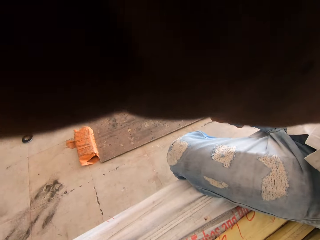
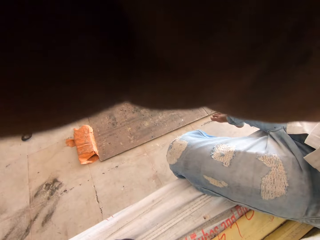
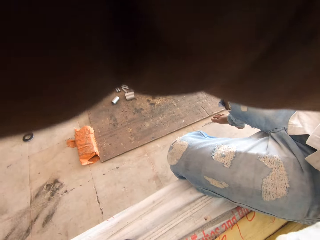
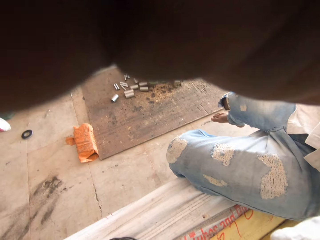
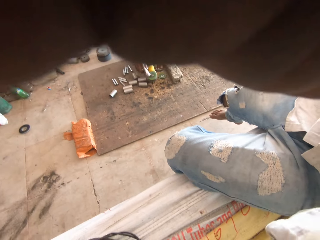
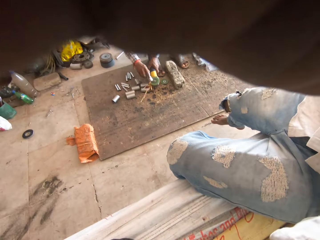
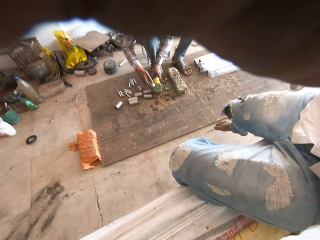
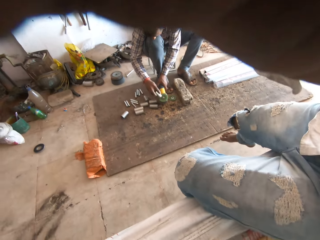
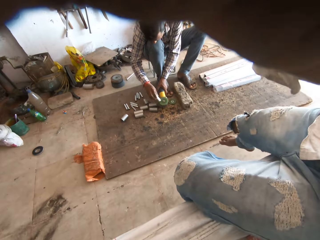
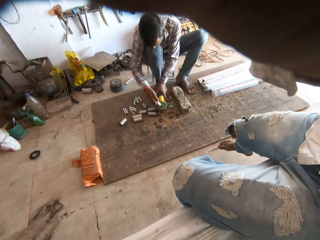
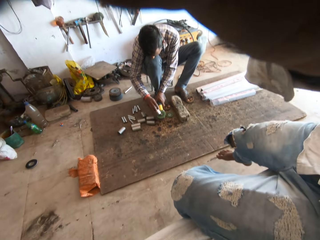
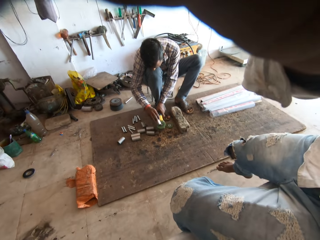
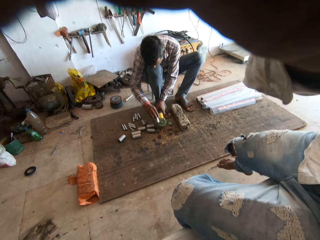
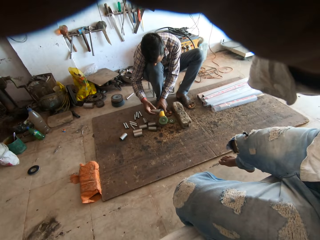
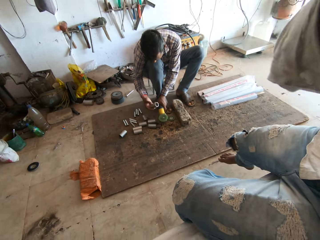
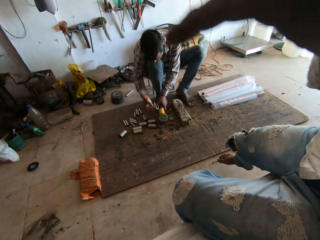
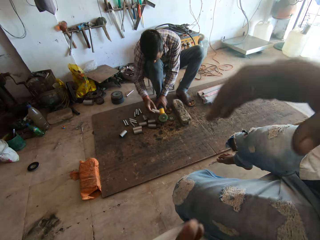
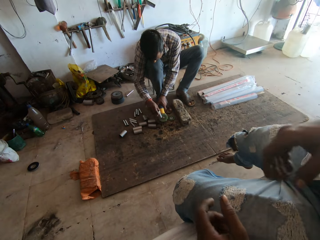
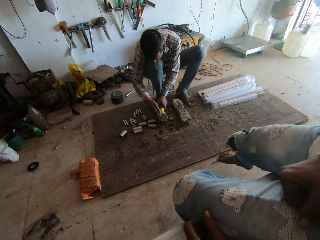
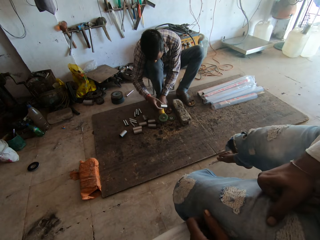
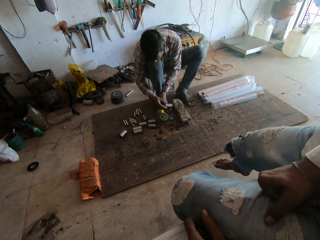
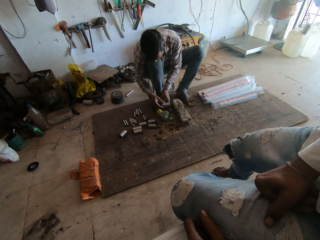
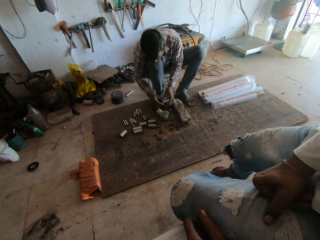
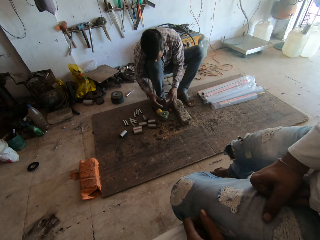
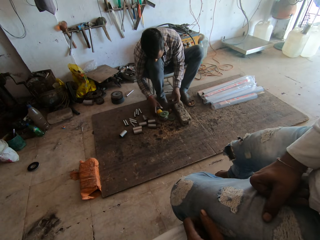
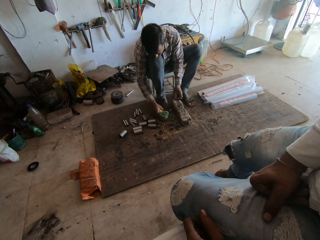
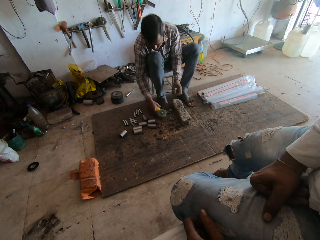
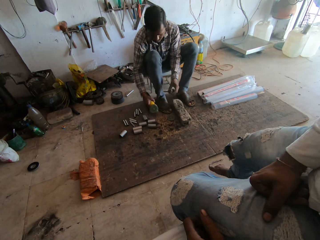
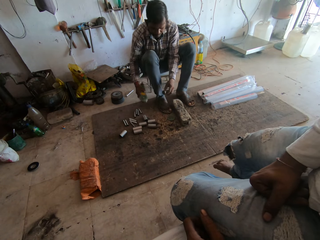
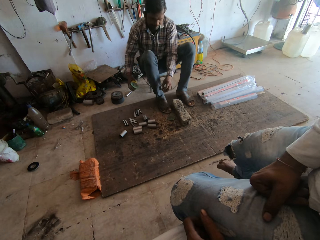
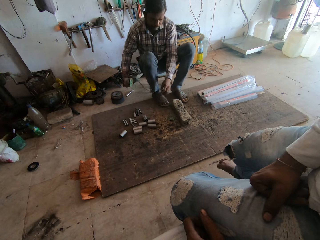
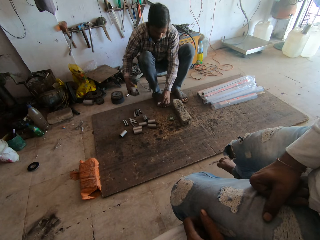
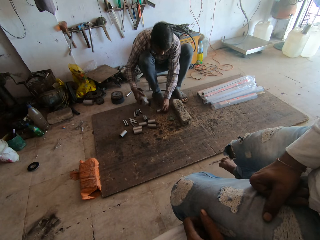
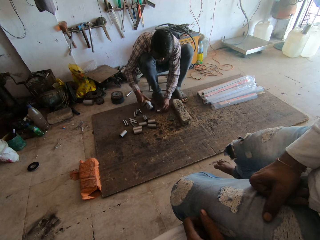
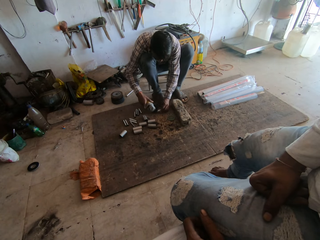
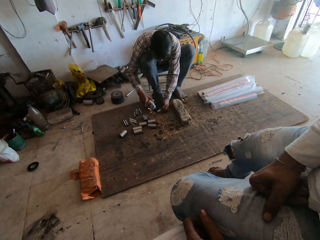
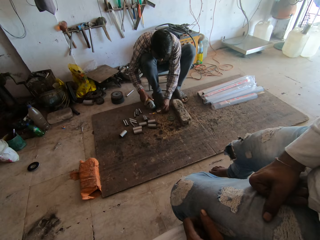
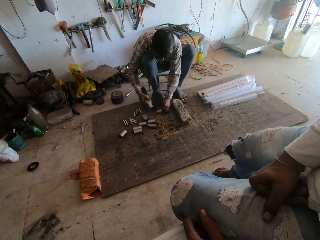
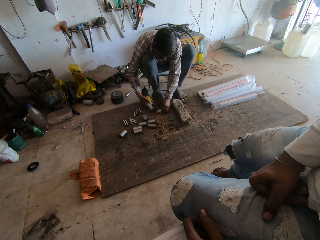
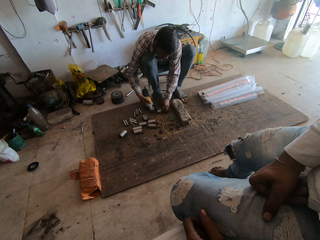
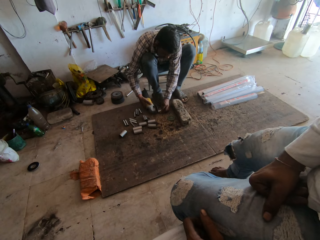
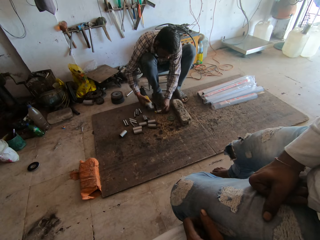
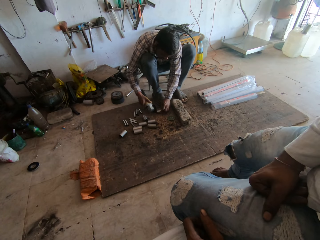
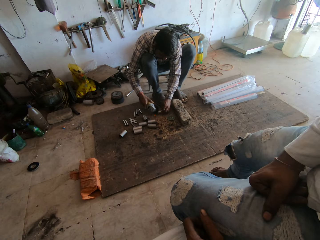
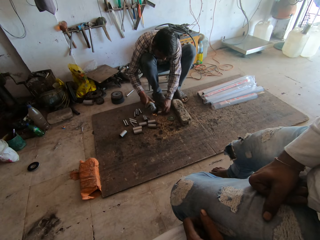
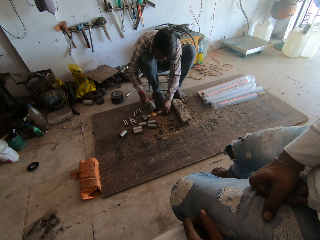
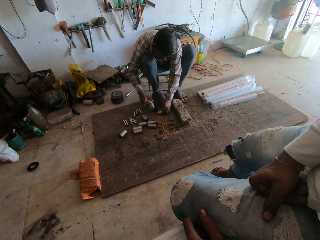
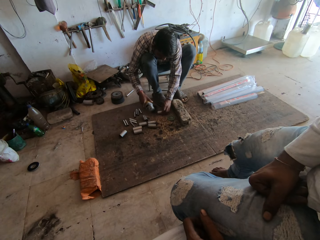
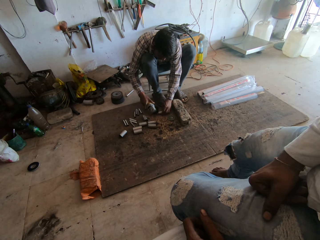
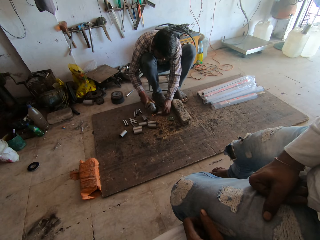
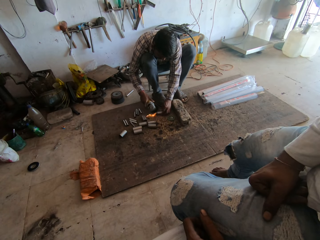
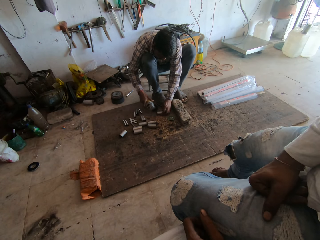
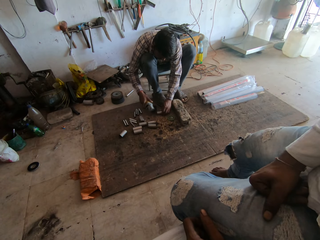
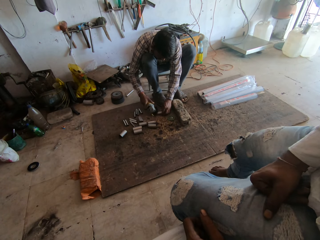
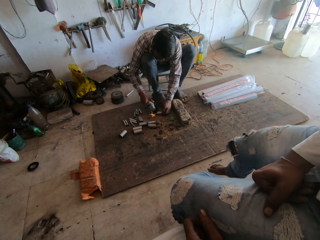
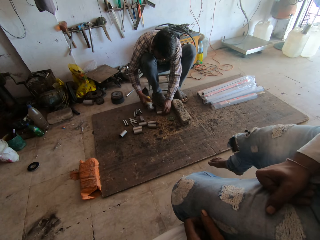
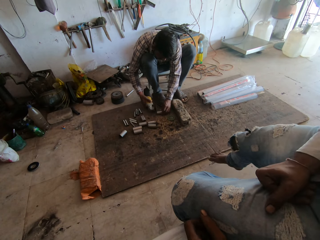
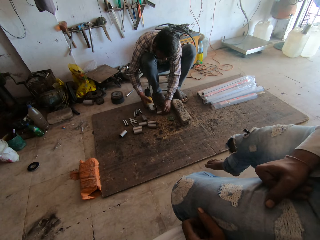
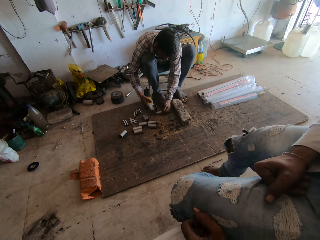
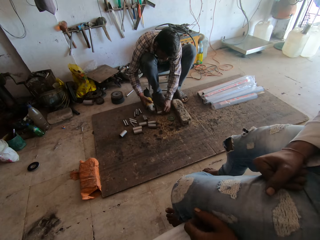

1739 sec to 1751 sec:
The camera wearer adjusts the camera on the stack of pipes with his right hand. A man tilts the camera with the right hand. Another man smoothens the hollow bar in his right hand with the angle grinder in his left hand and lifts the hollow bar in his right hand. The first man withdraws the right hand from the camera. The other man smoothens the hollow bar in his right hand with the angle grinder in his left hand, places the angle grinder on the plank with his left hand, passes the hollow bar from his right hand to his left hand, takes the angle grinder from the plank with his right hand, places the hollow bar on the plank with his left hand and smoothens the hollow bar in his left hand with the angle grinder in his right hand. The camera wearer stares at the other man as he smoothens metal.

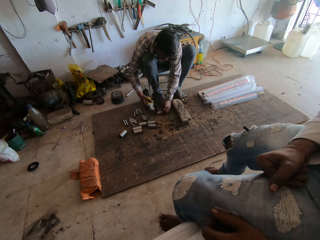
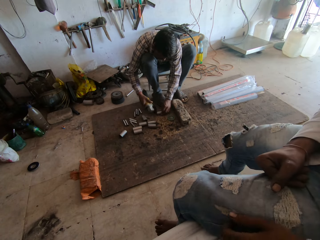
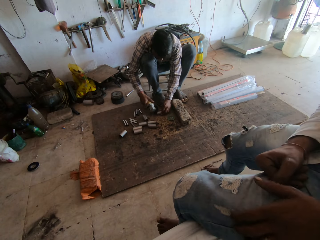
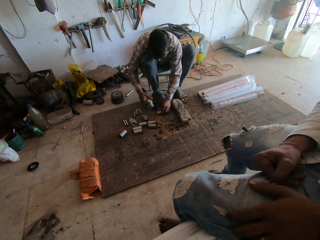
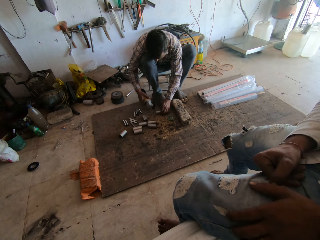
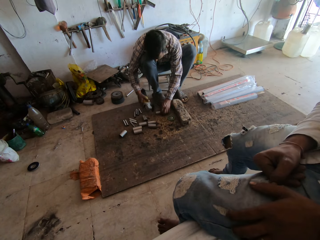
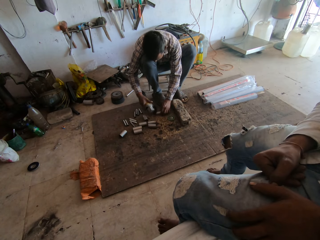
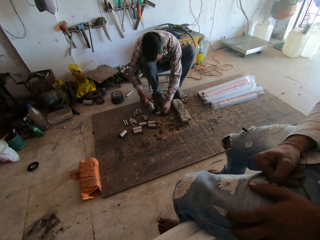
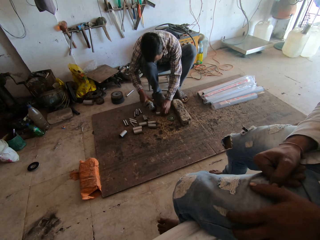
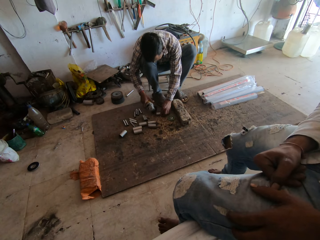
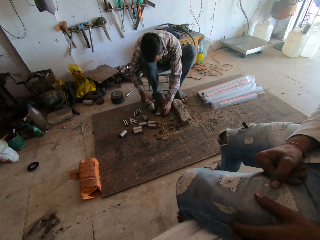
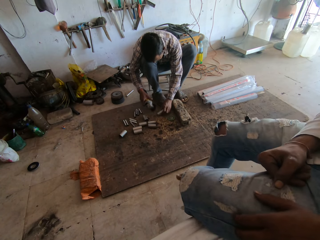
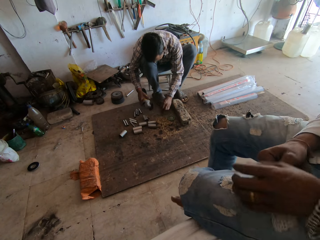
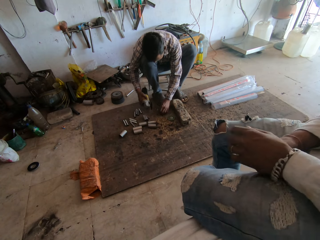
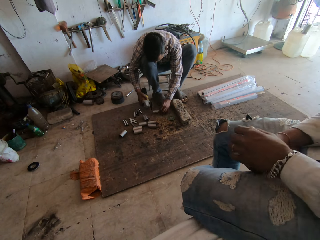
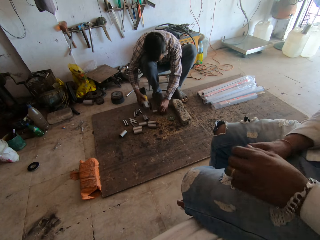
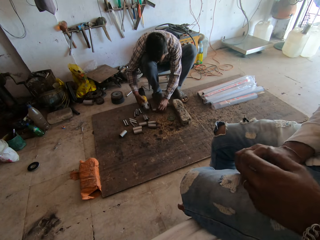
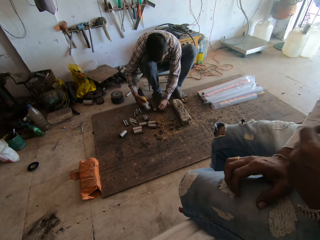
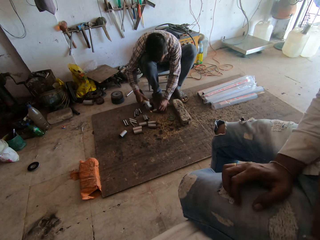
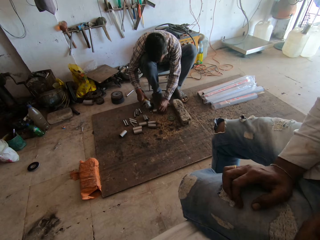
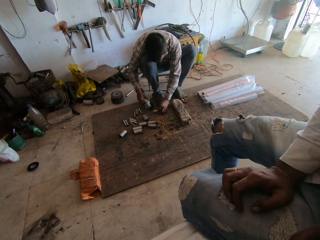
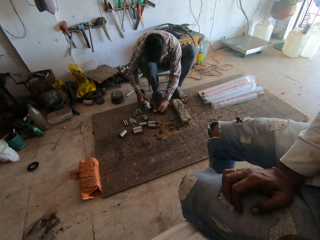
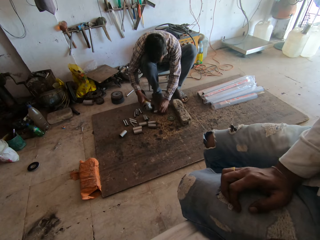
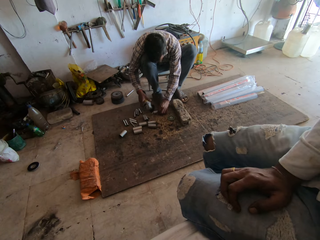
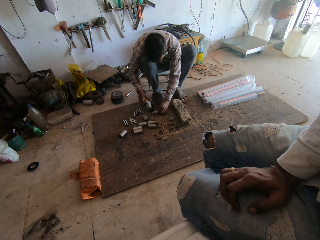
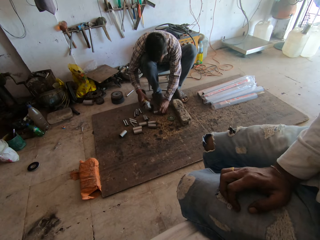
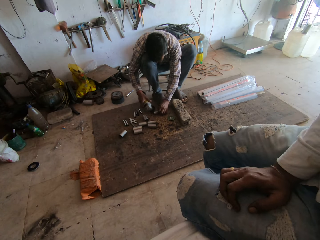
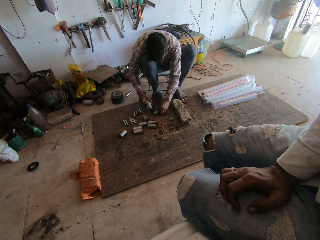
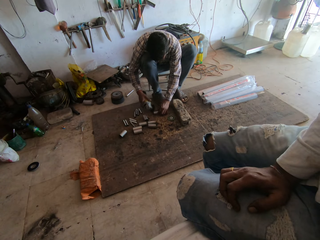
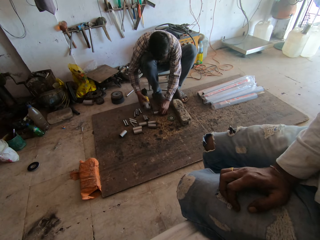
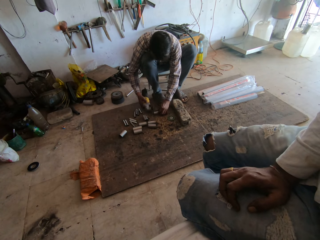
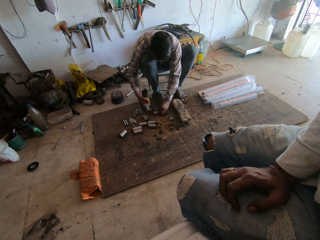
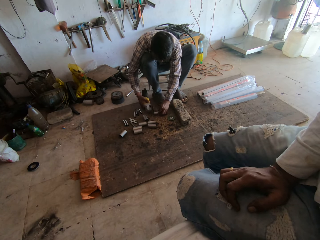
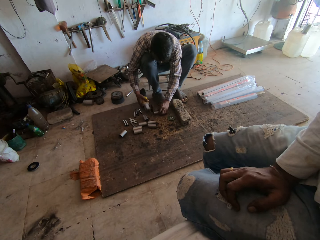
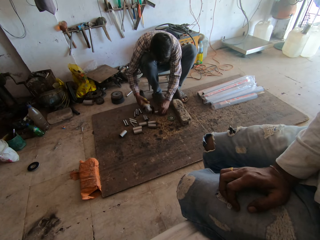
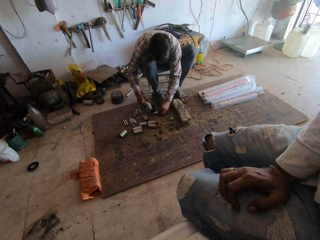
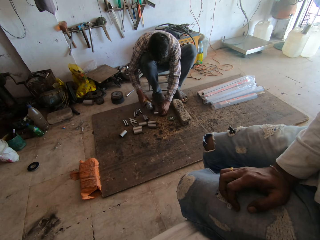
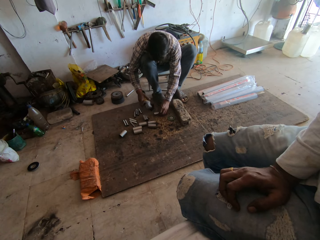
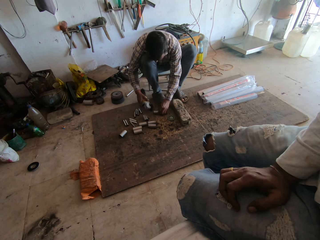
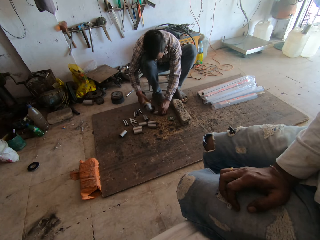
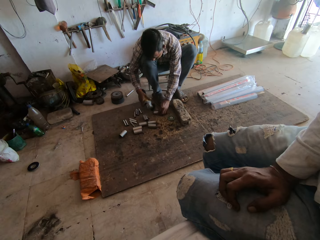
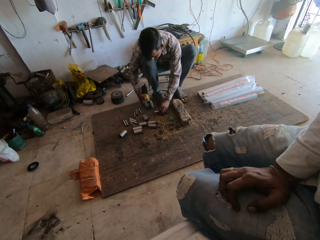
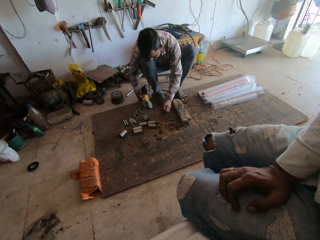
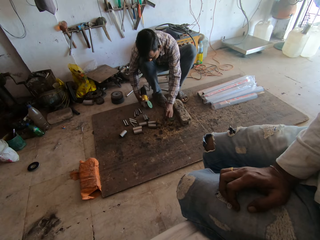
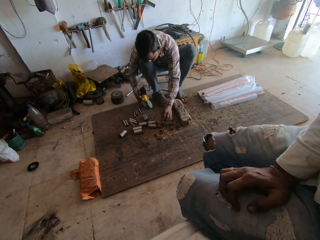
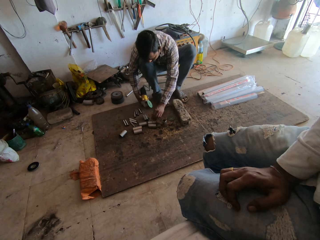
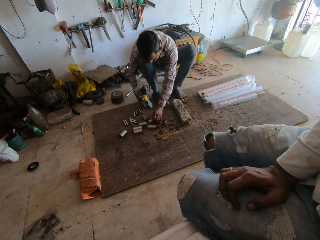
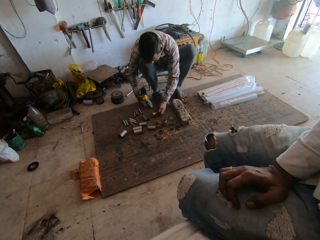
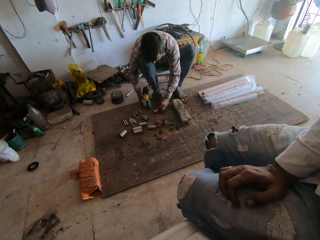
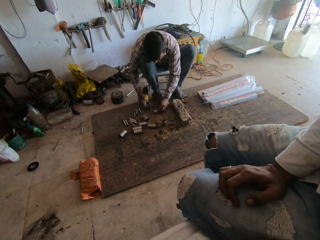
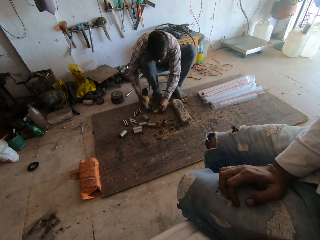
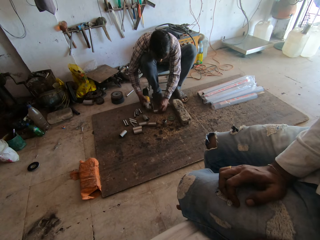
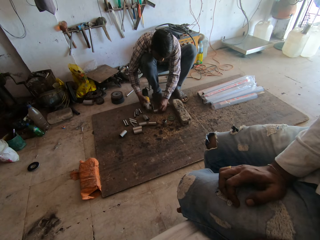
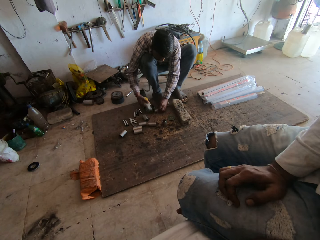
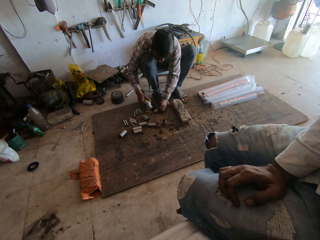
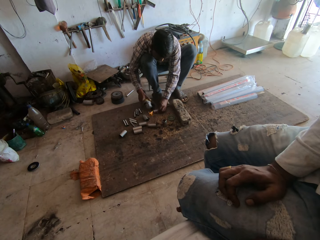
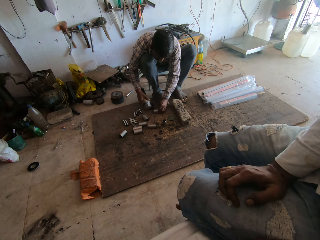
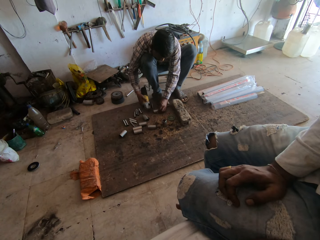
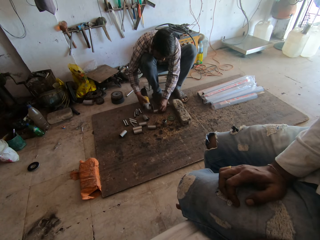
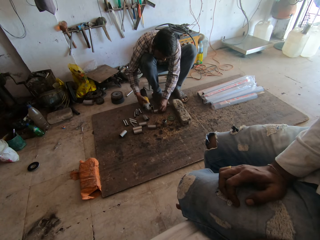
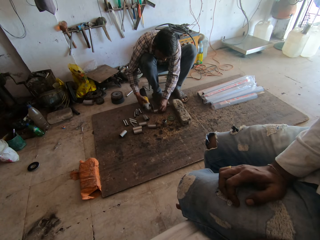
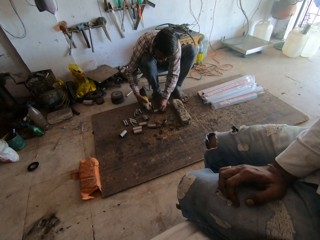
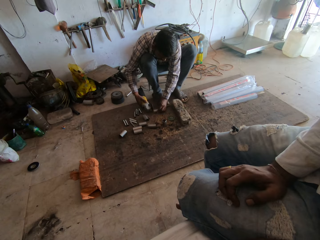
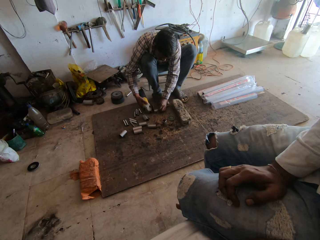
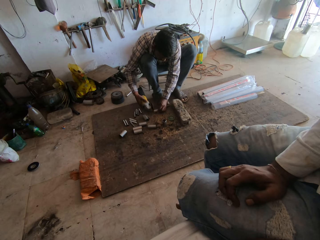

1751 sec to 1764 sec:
The man places the hollow bar on the plank with his left hand. The man takes the hollow bar from the plank with his right hand. The man smoothens the hollow bar in his left hand with the angle grinder in his right hand.
